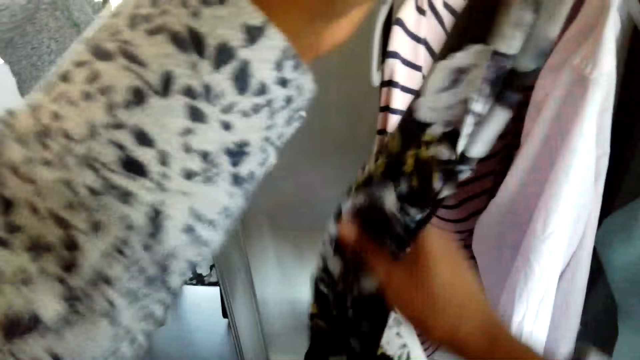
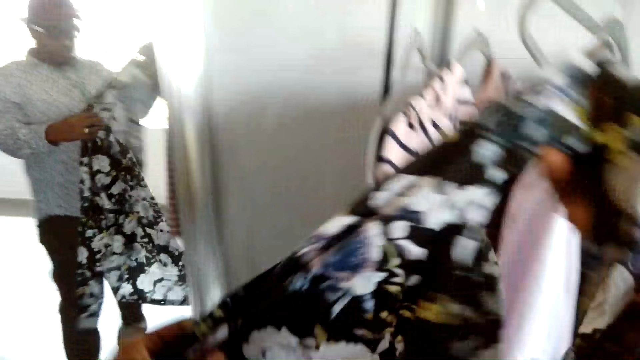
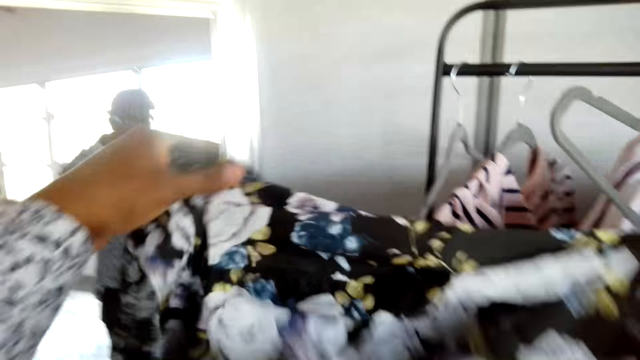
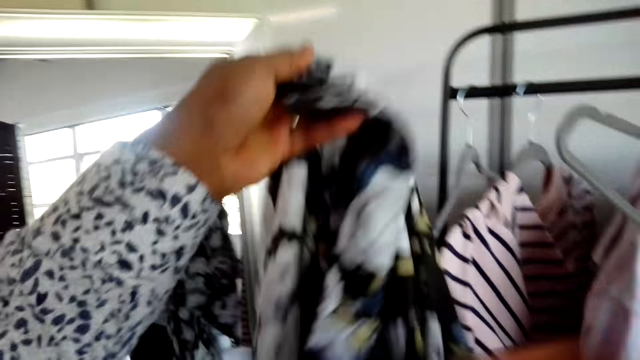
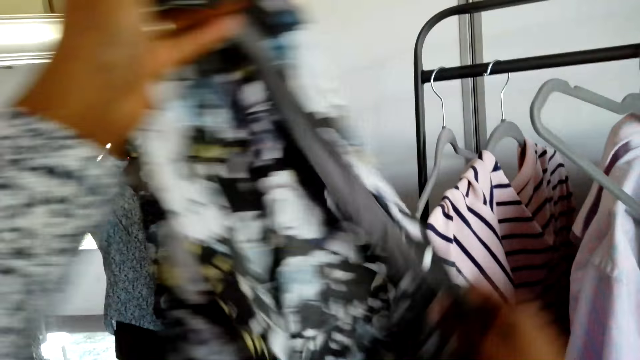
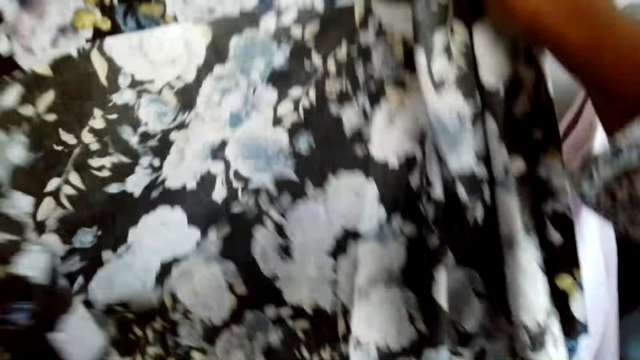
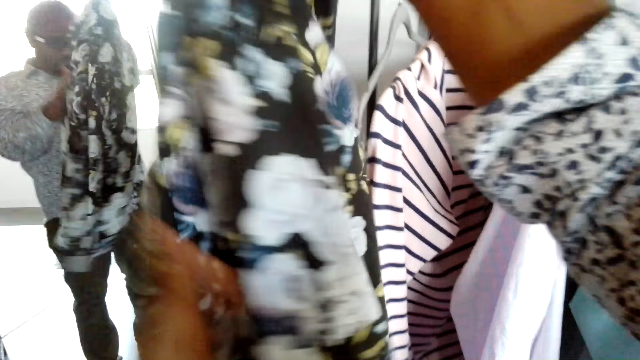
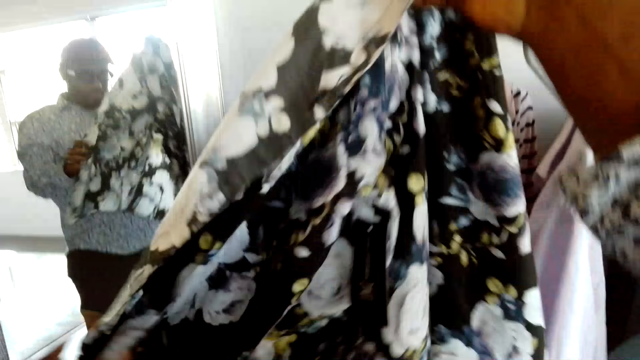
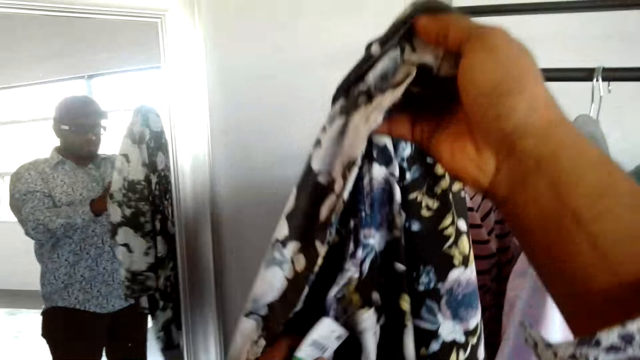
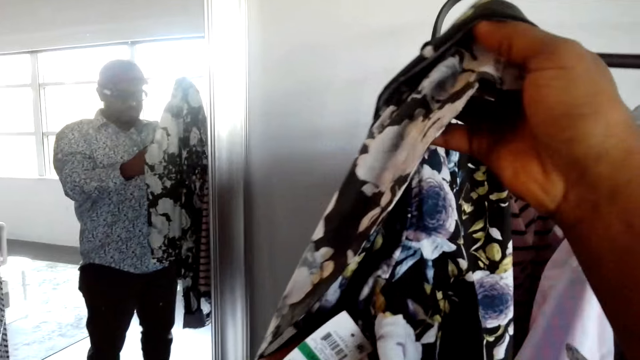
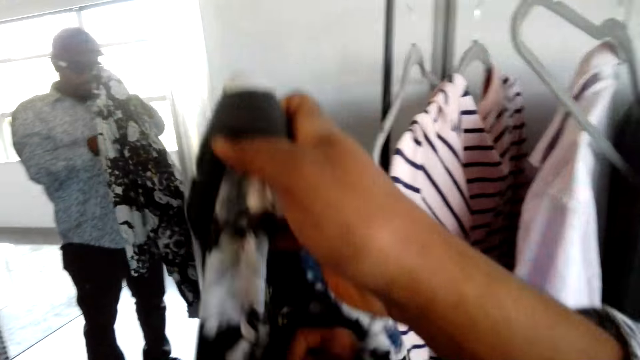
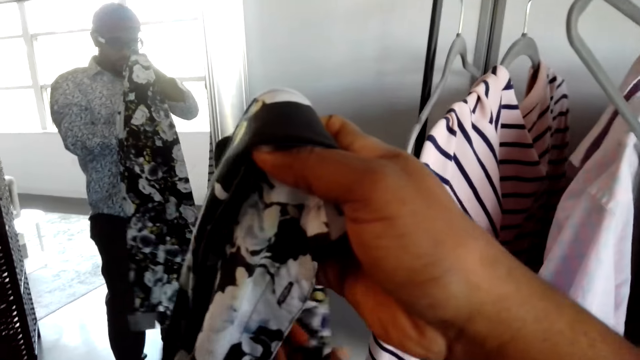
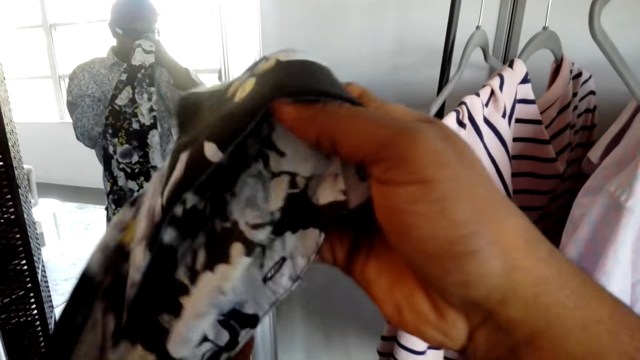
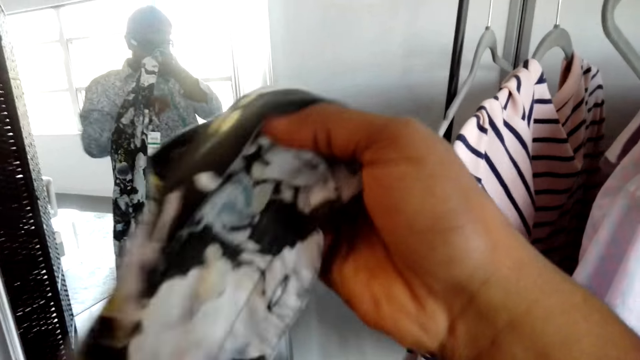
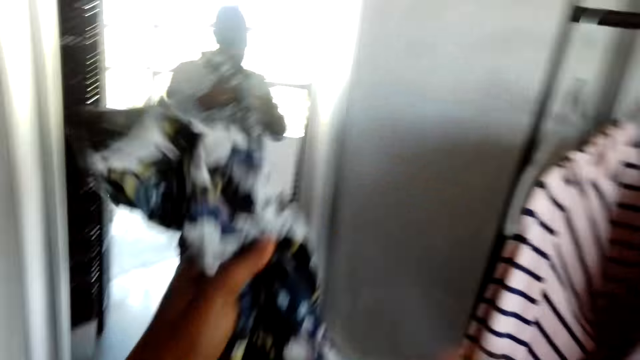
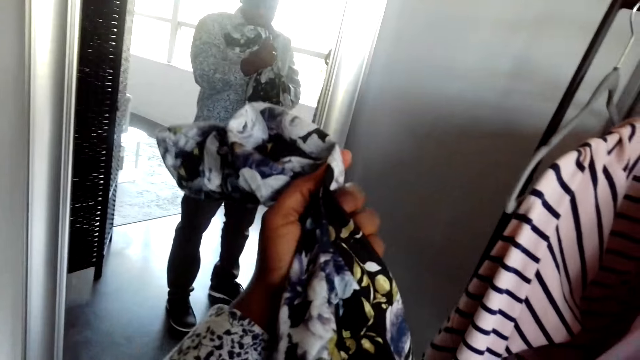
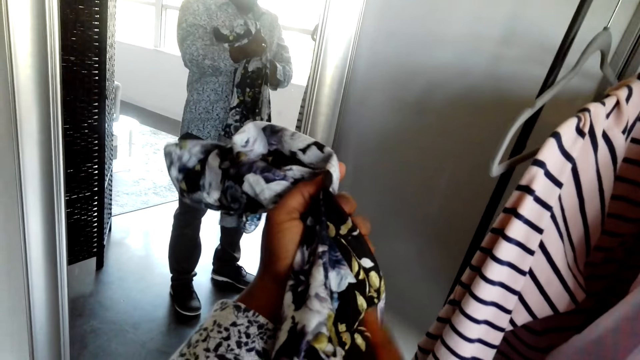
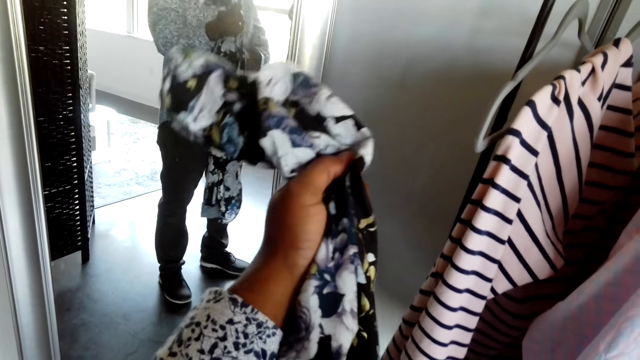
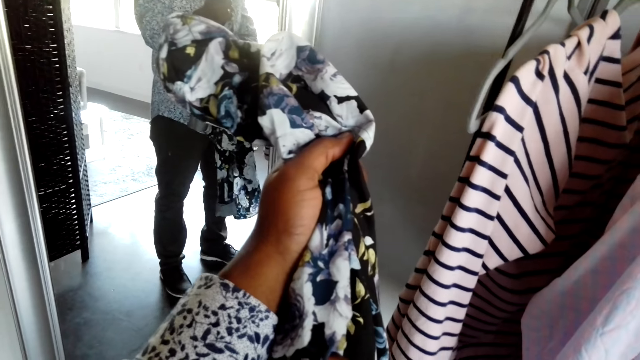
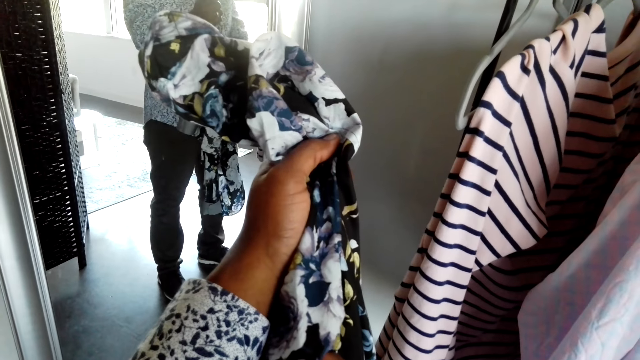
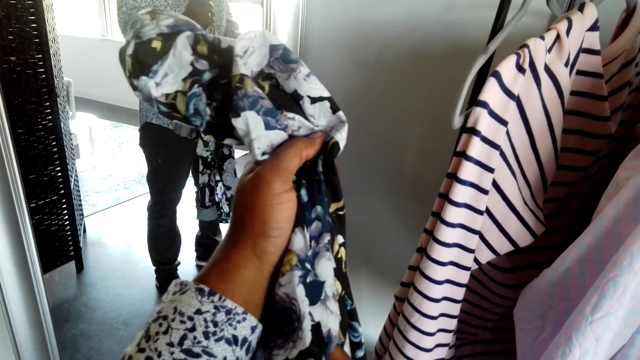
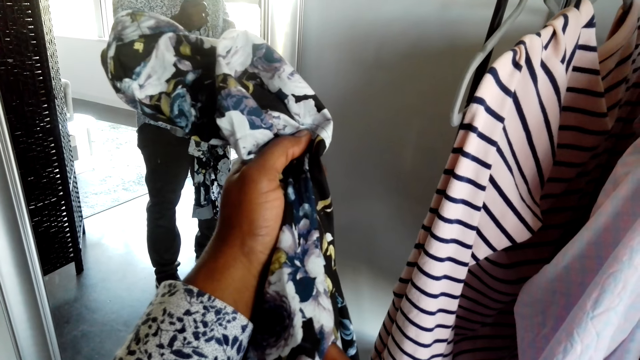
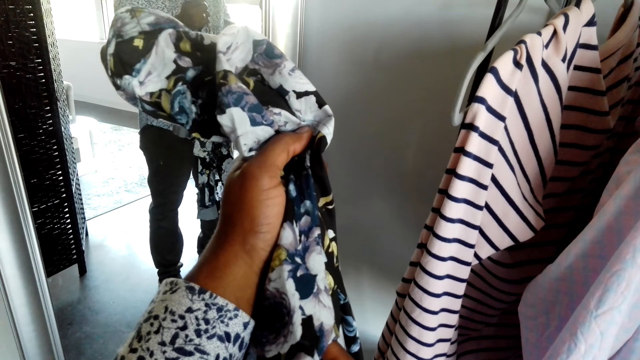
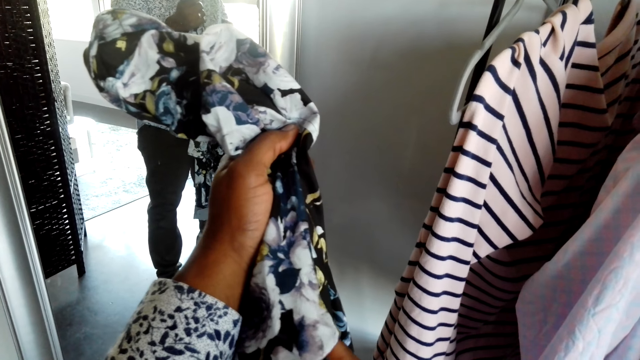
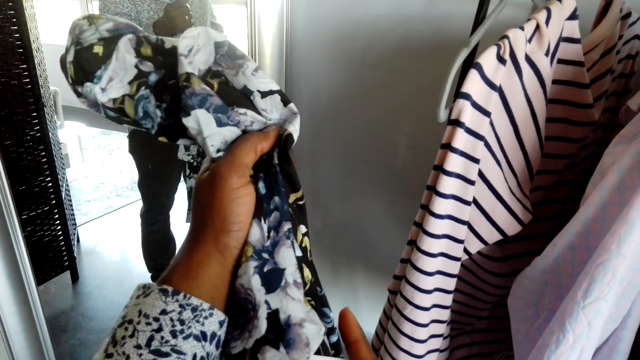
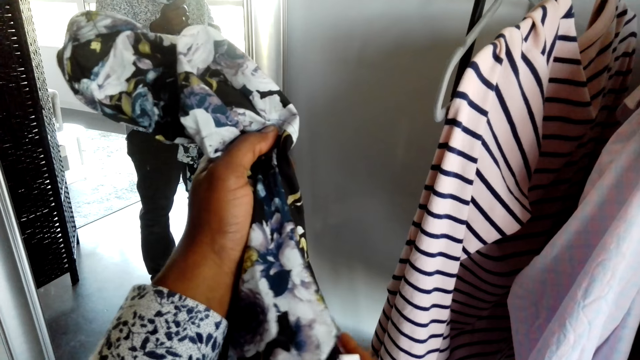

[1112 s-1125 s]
The camera wearer lifts up the shirt. They look at the shirt. They hold the shirt.

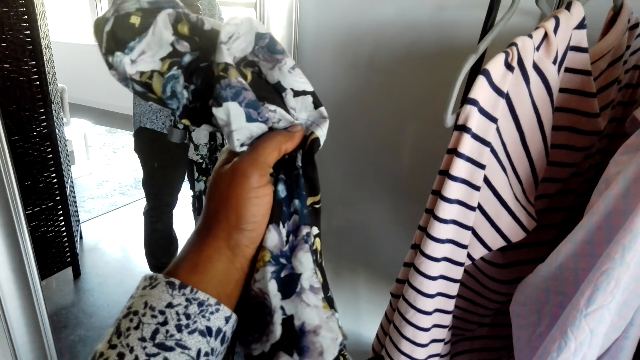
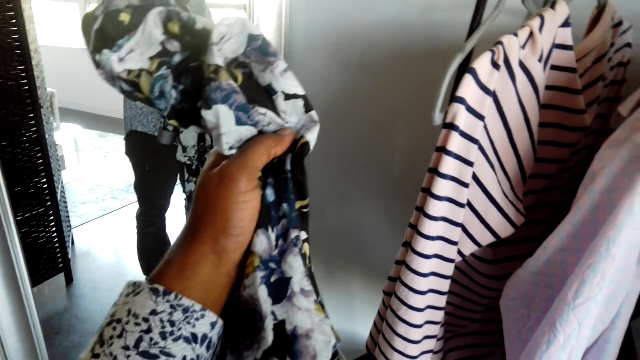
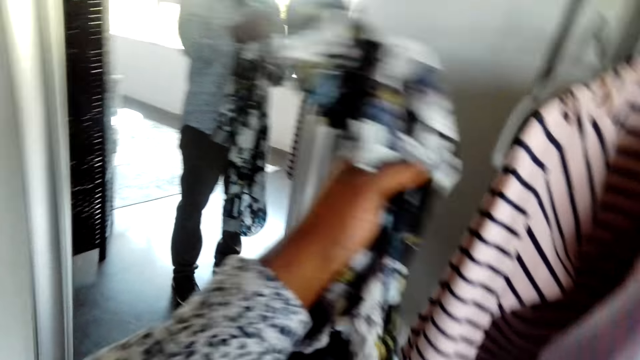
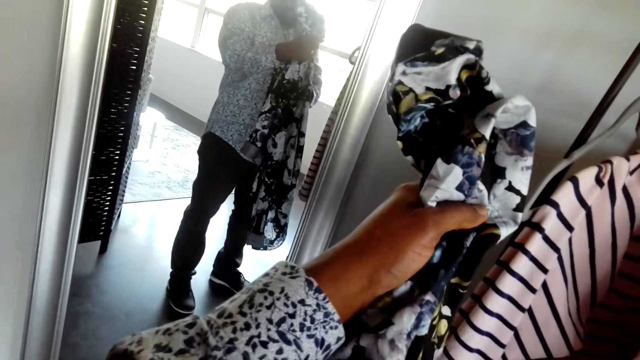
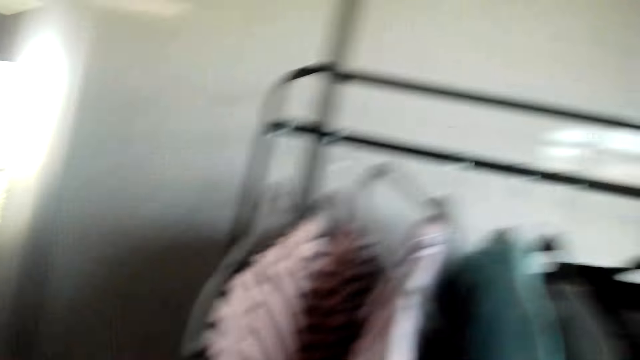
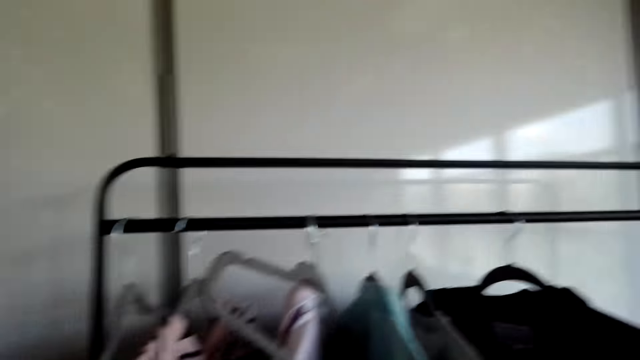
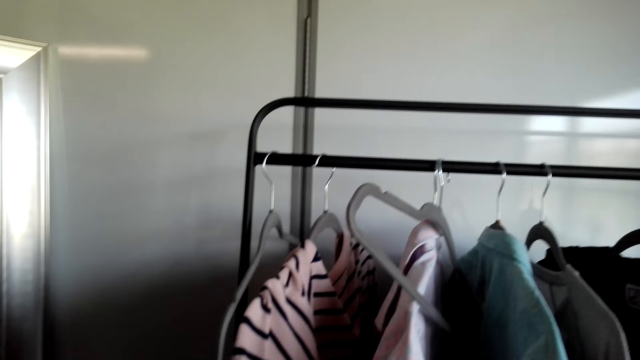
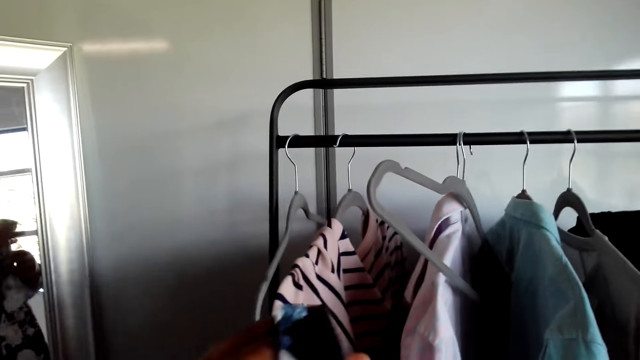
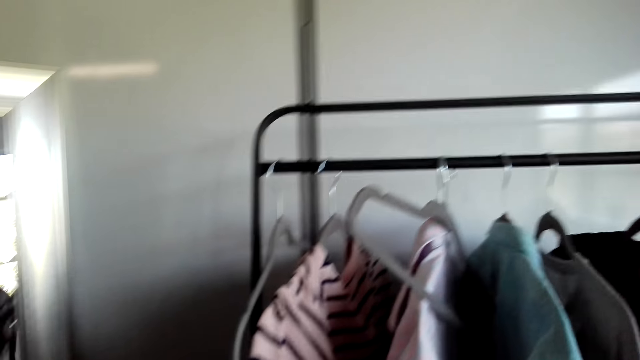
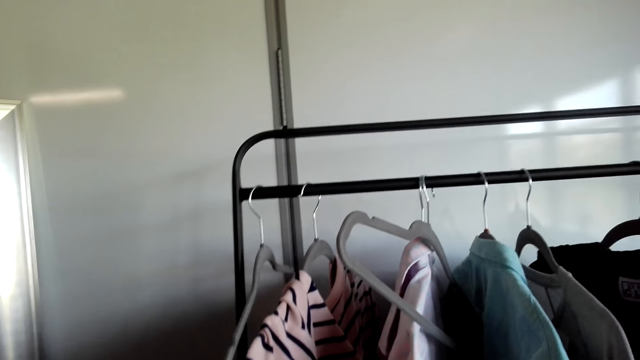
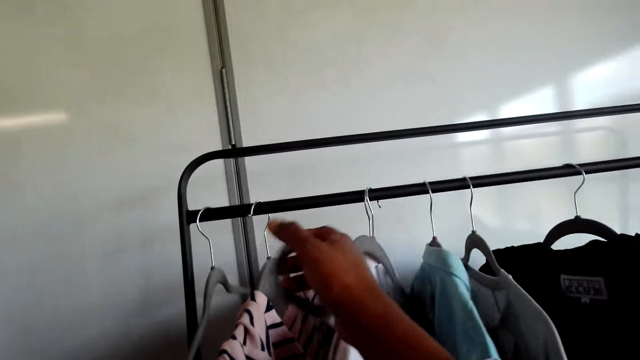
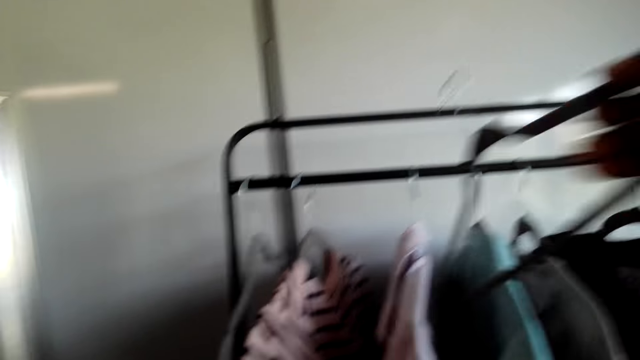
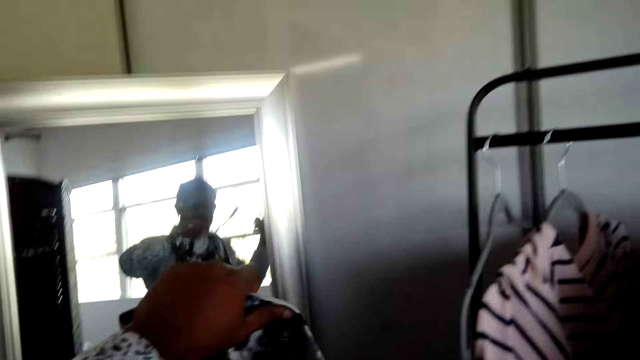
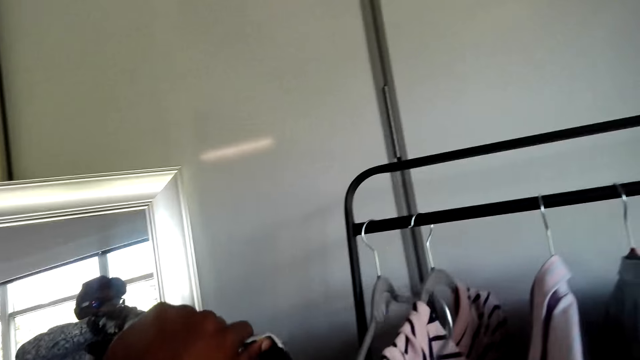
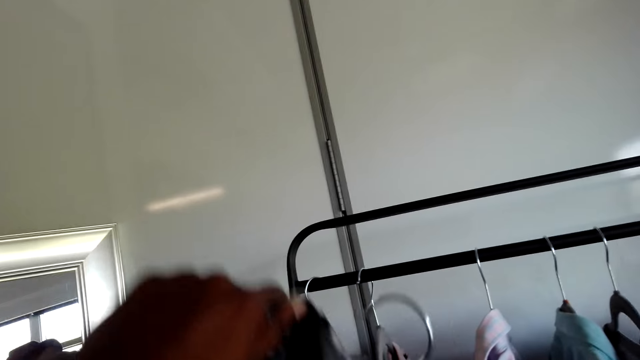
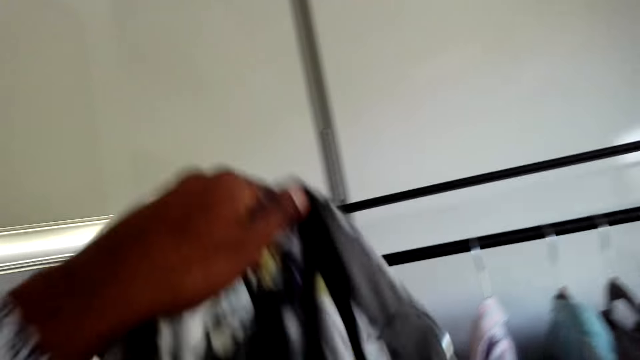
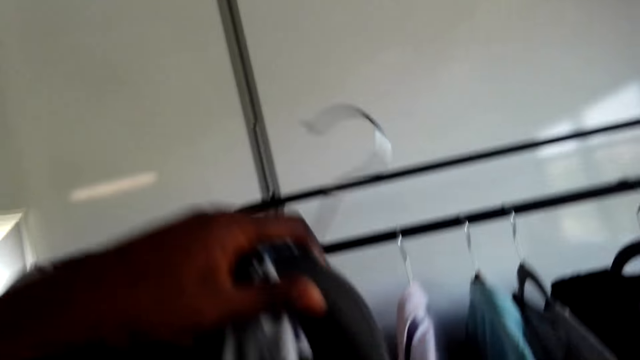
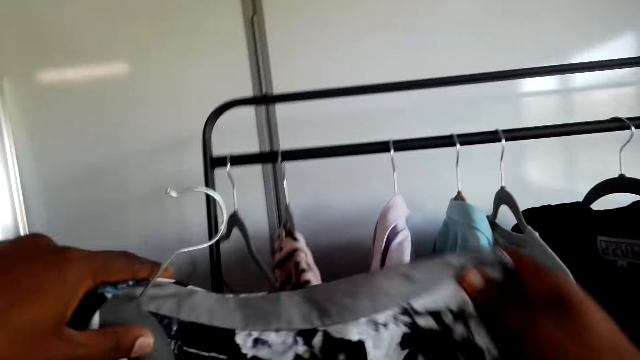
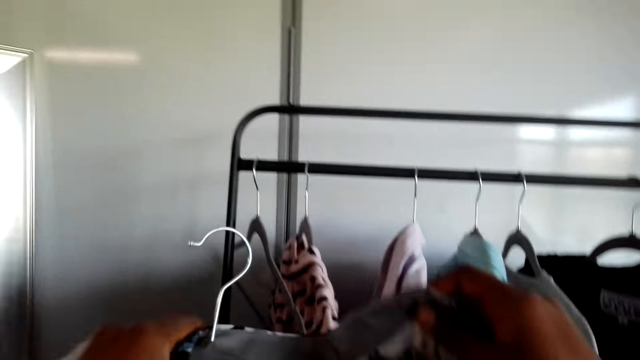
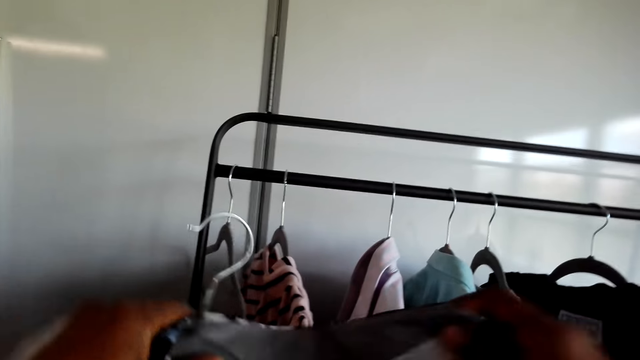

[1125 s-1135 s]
The camera wearer takes the hanger. They put back the shirt on the hanger.
